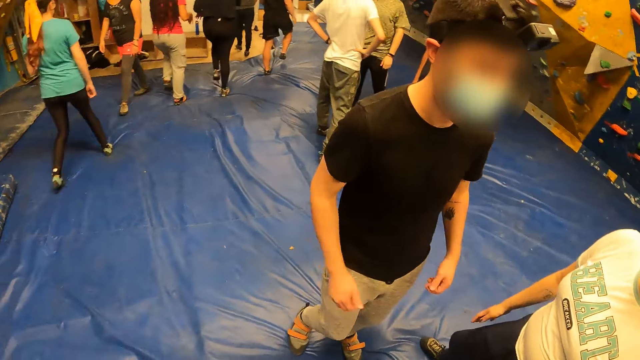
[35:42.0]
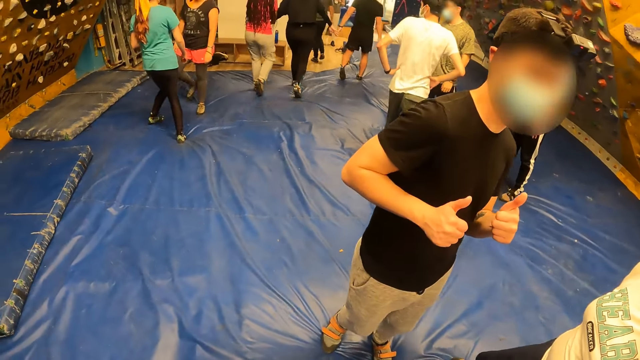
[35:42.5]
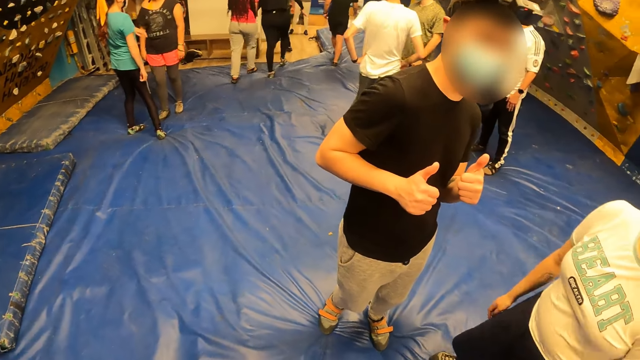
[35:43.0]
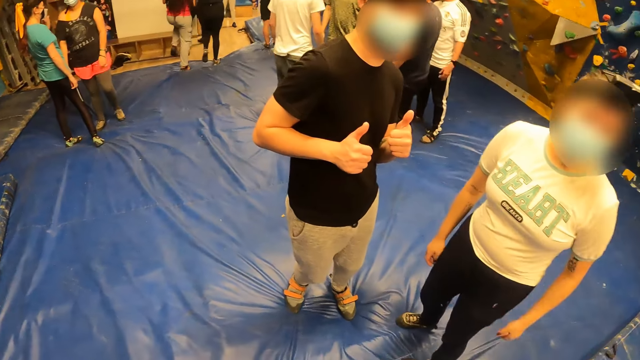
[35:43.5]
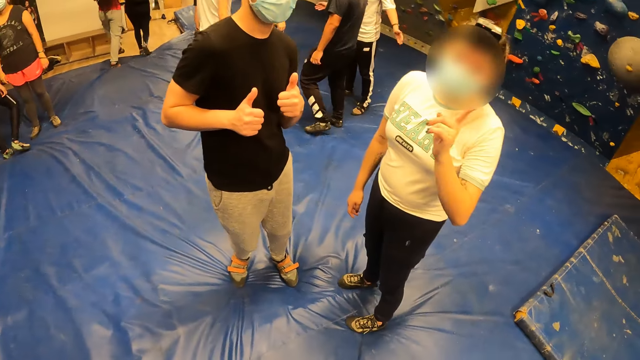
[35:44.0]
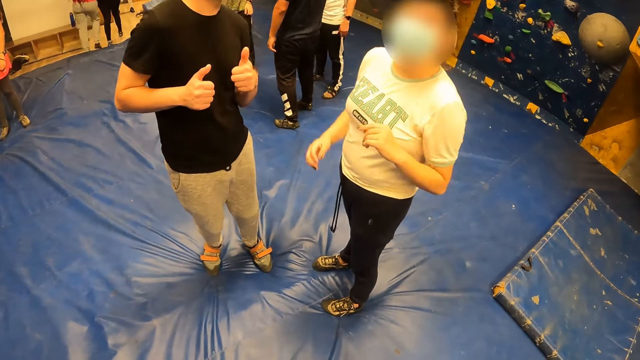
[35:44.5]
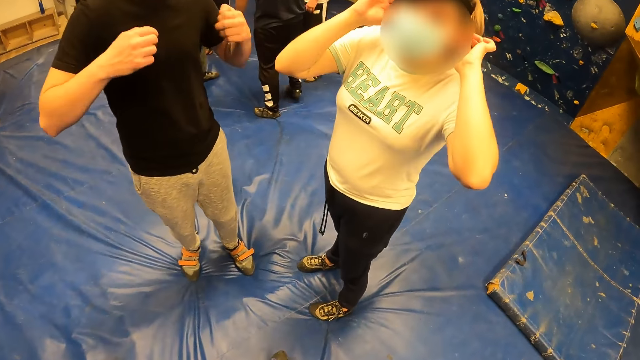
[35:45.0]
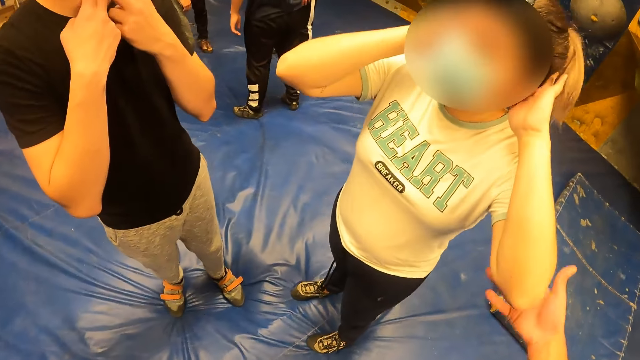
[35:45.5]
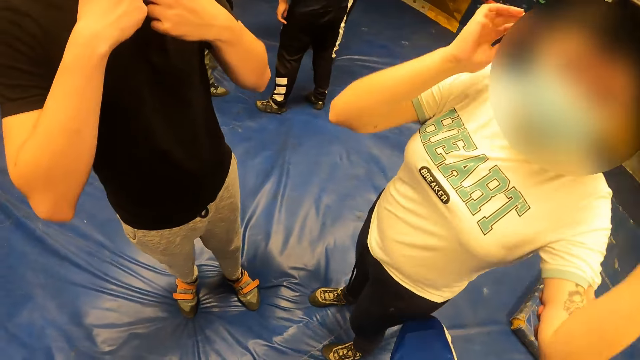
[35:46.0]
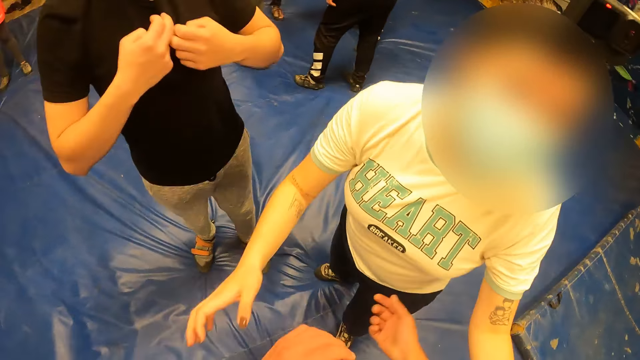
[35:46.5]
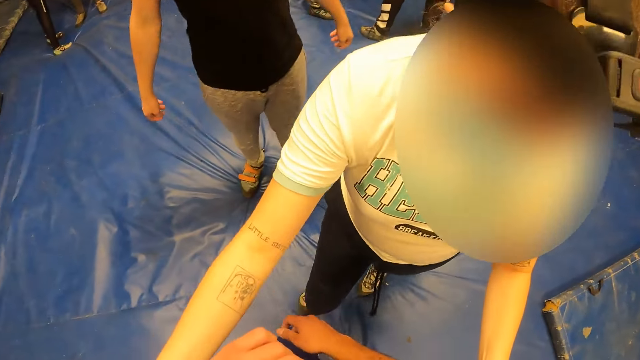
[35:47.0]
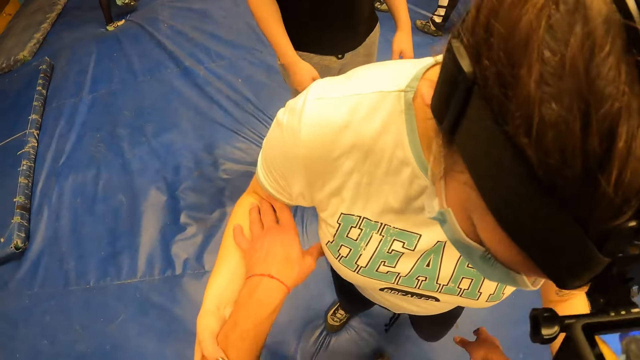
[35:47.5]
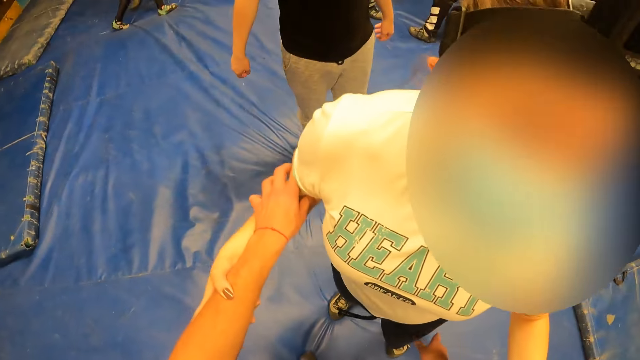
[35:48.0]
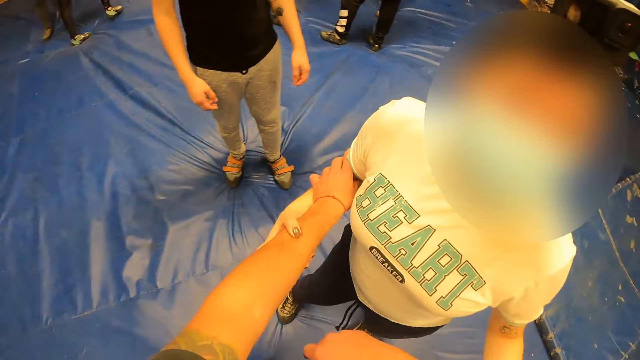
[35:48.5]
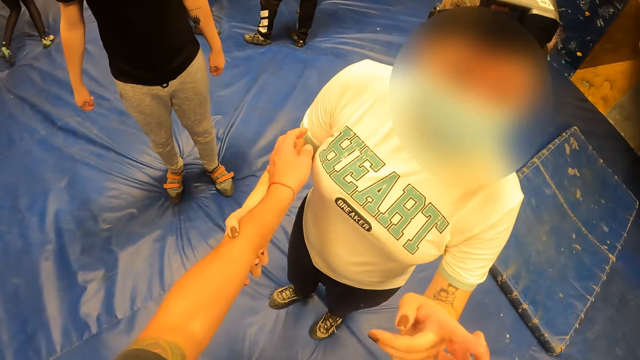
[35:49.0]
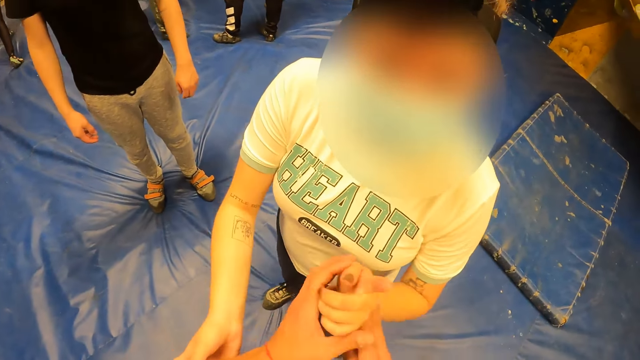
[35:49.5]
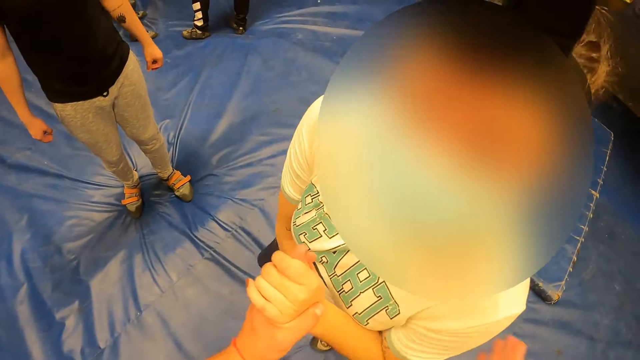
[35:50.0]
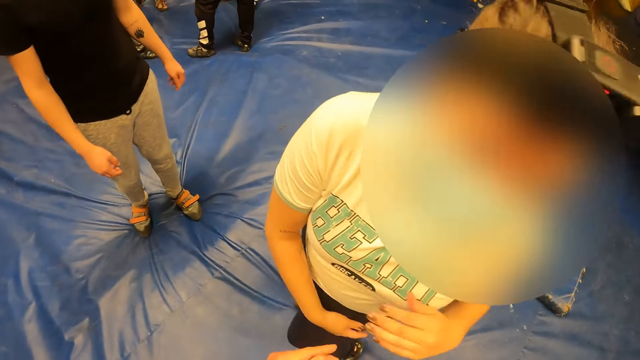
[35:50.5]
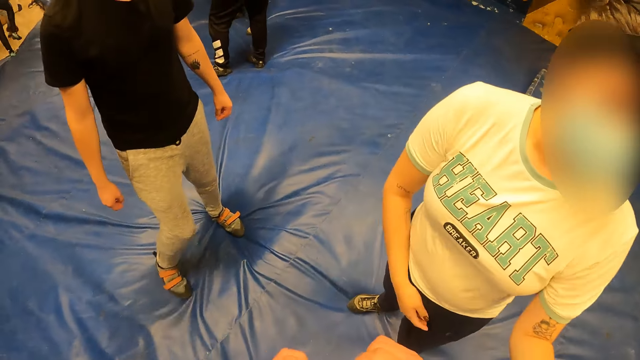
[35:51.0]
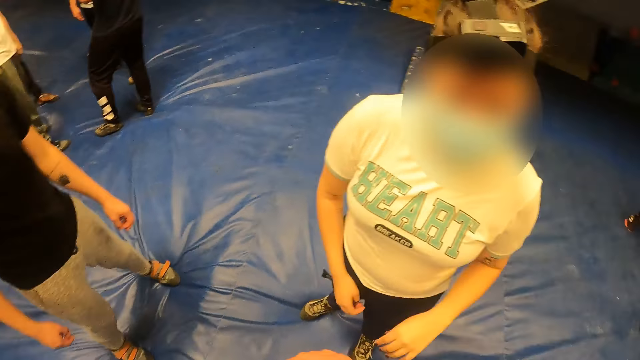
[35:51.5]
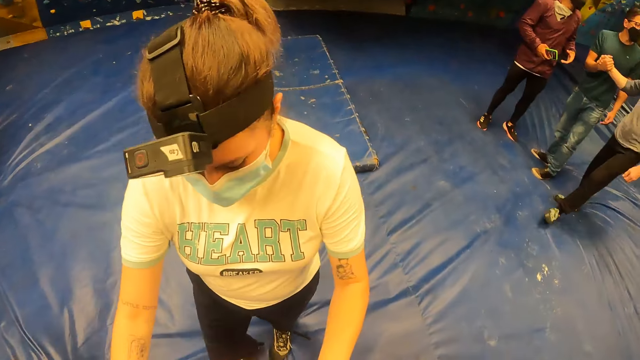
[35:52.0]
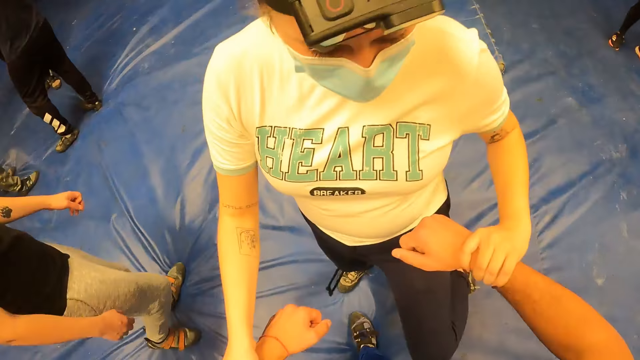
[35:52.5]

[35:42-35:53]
A man looks at the camera wearer. The camera wearer converses with a woman. Another woman touches the camera wearer. The first woman converses with the camera wearer.

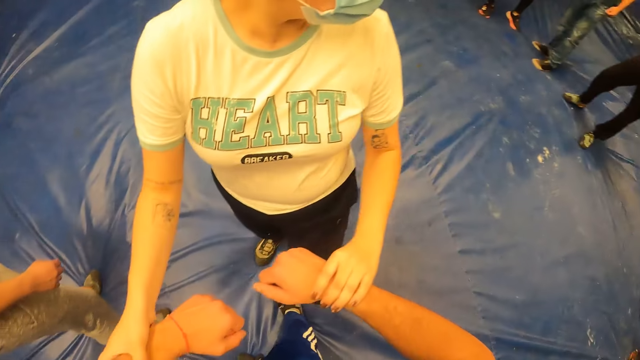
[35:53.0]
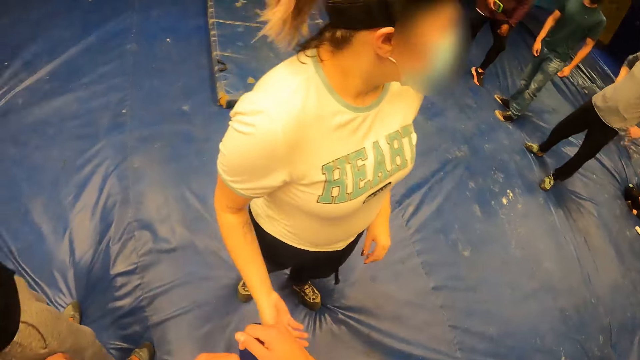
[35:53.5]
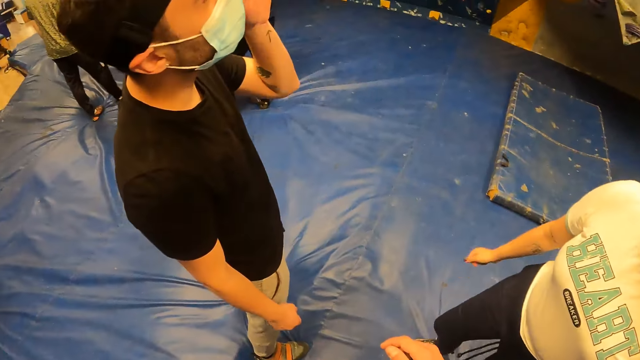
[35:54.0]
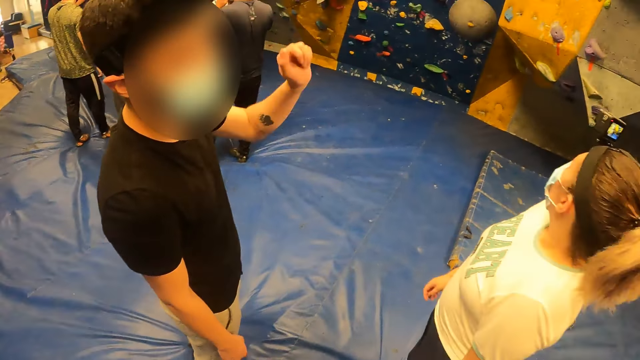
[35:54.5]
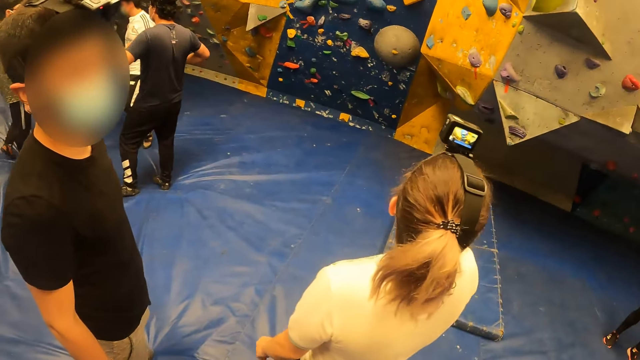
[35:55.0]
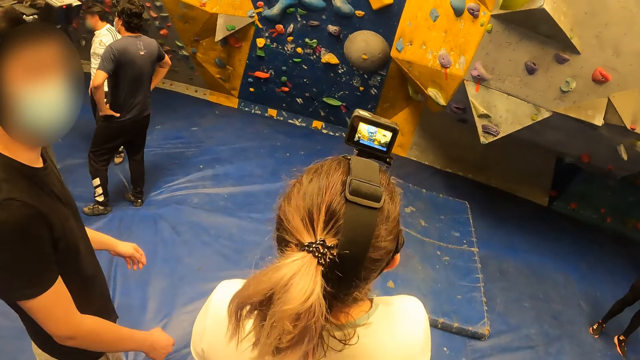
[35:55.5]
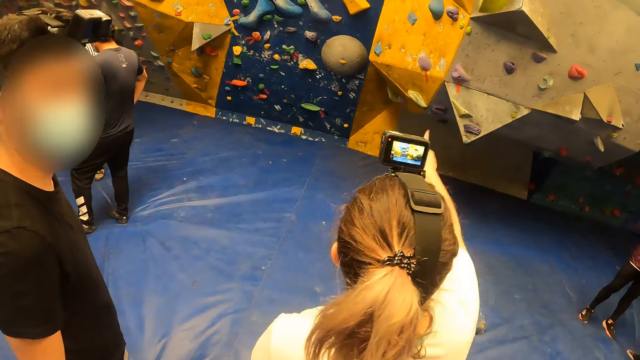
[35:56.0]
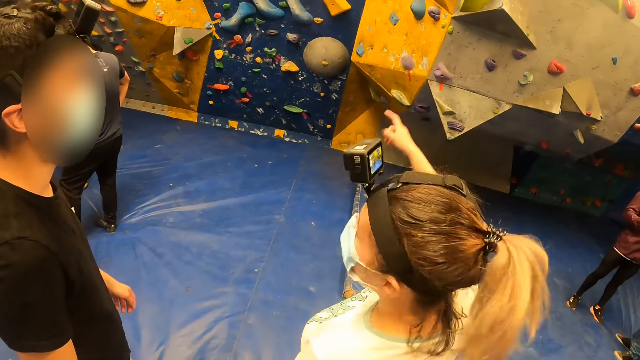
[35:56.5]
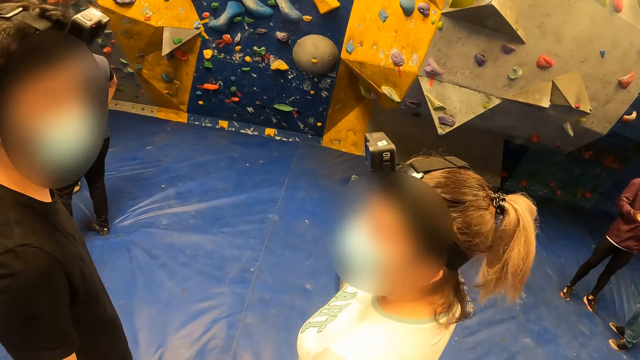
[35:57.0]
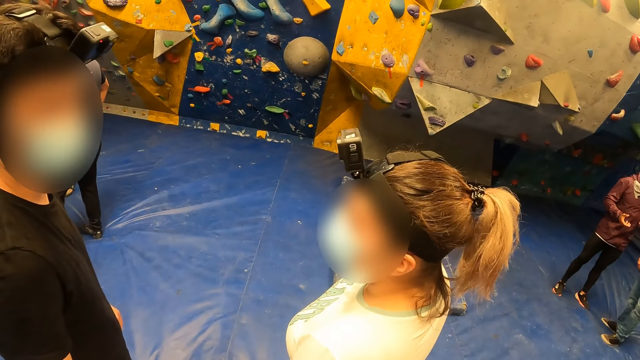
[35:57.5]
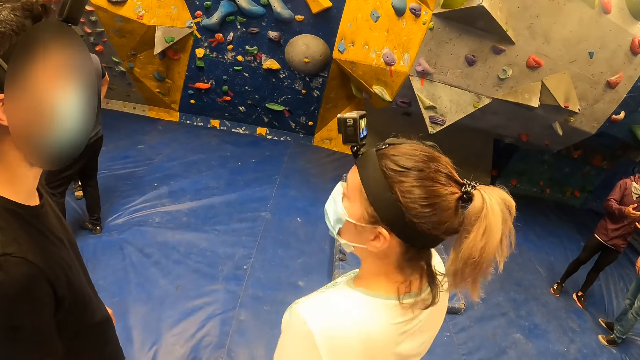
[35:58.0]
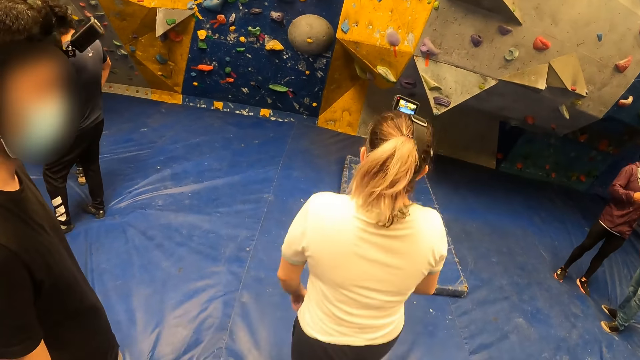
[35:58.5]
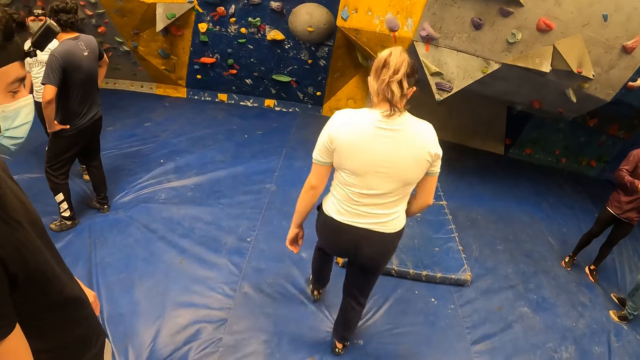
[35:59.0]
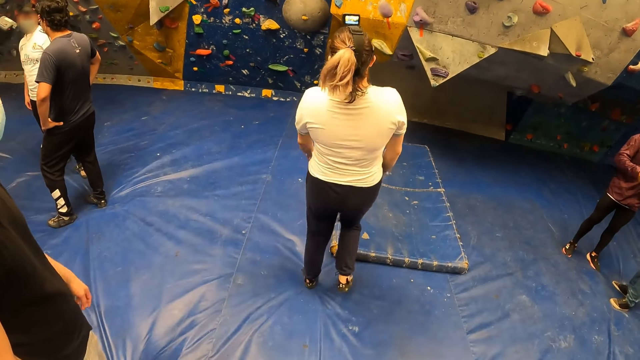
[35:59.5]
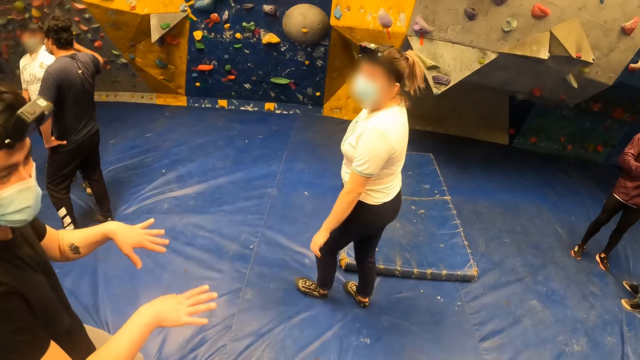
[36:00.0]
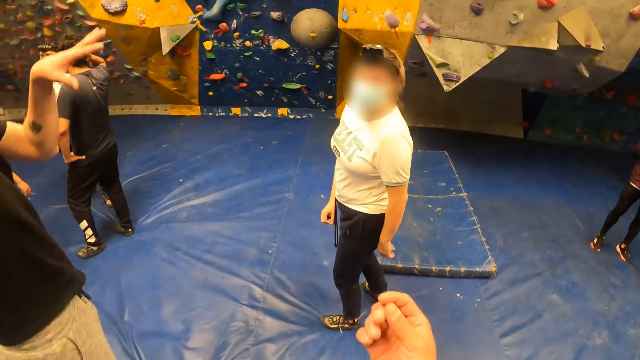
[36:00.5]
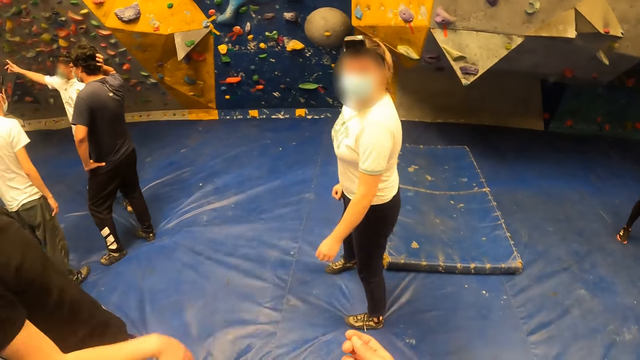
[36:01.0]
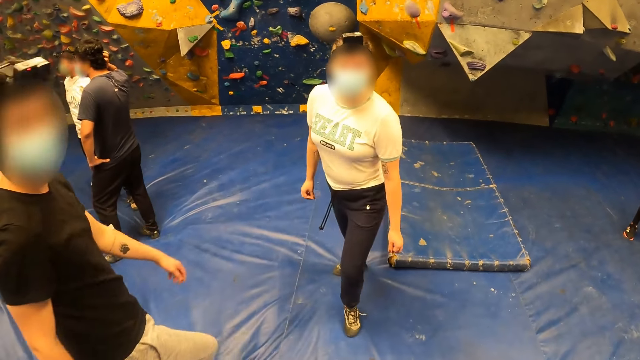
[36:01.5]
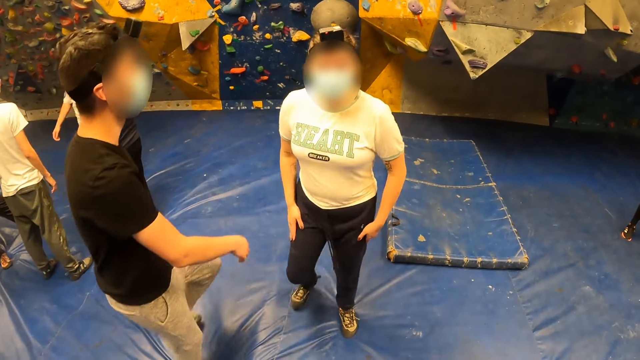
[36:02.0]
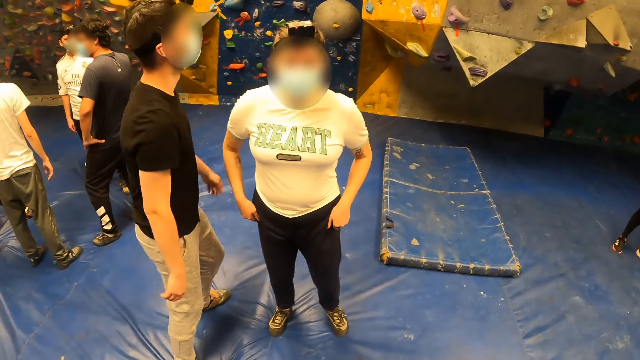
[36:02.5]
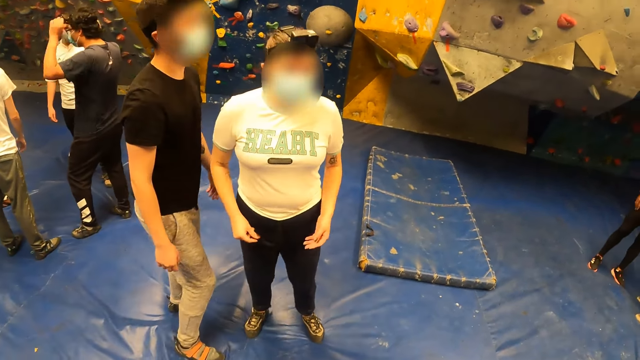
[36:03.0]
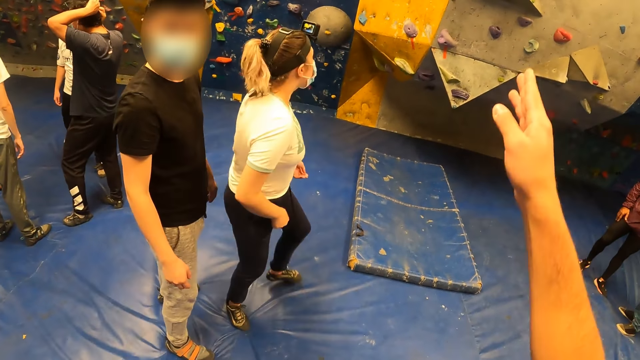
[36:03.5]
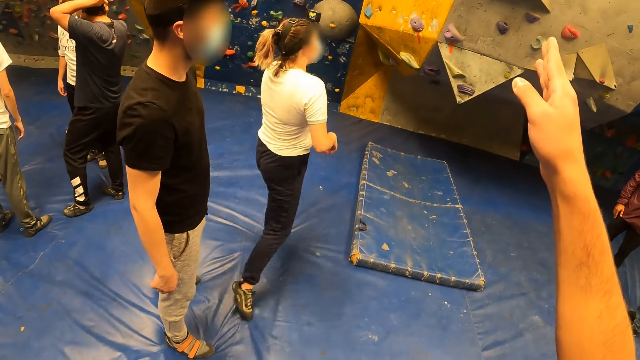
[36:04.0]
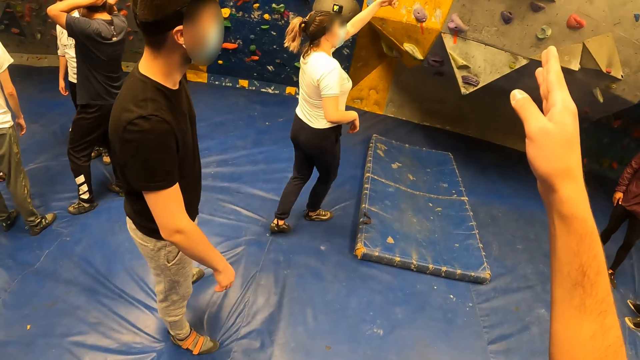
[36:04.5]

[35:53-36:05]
A man converses with the camera wearer. A woman looks around the playground. The woman converses with the man. The woman walks around. The man jumps on a crash mat in the wall climbing centre. The camera wearer looks at the woman.
